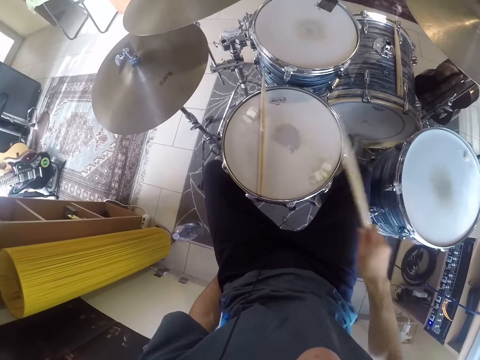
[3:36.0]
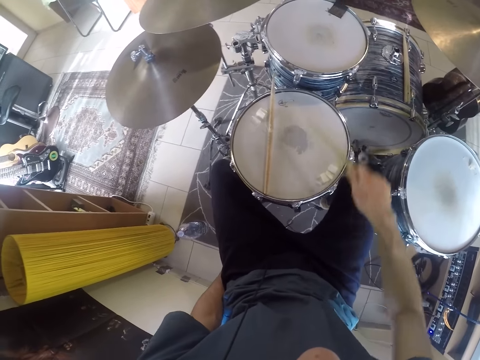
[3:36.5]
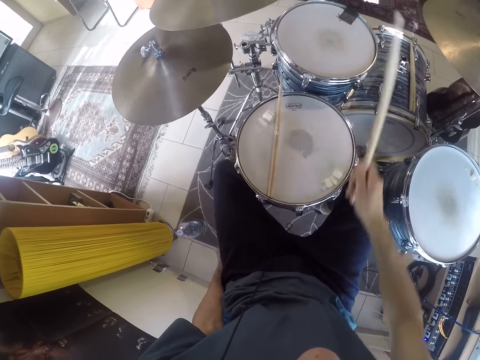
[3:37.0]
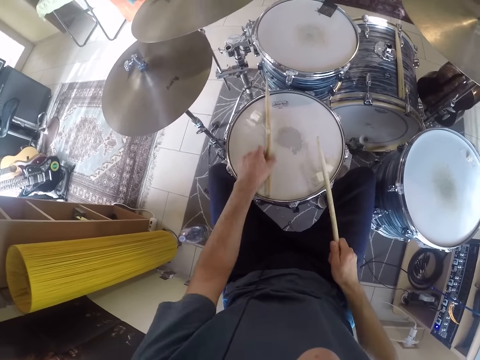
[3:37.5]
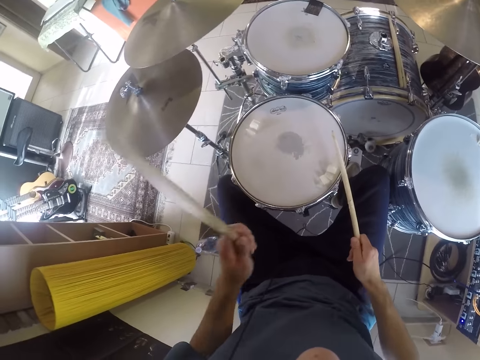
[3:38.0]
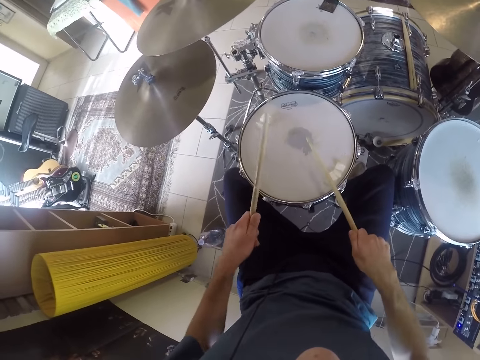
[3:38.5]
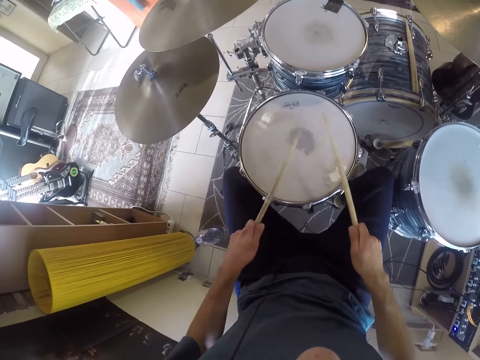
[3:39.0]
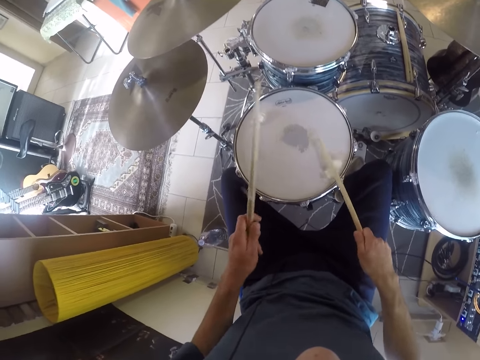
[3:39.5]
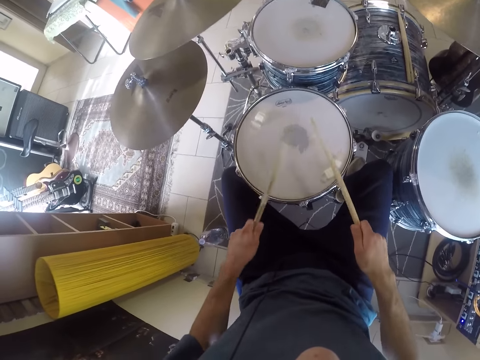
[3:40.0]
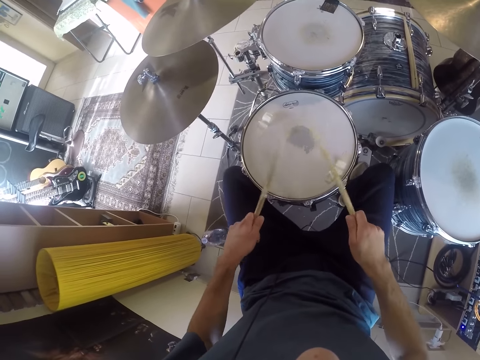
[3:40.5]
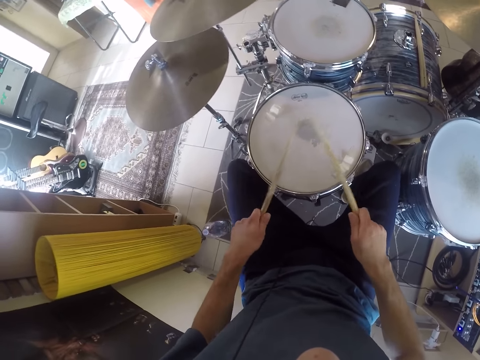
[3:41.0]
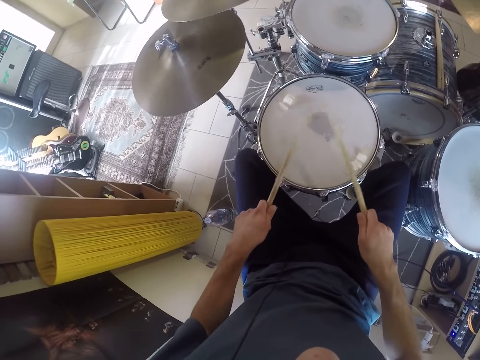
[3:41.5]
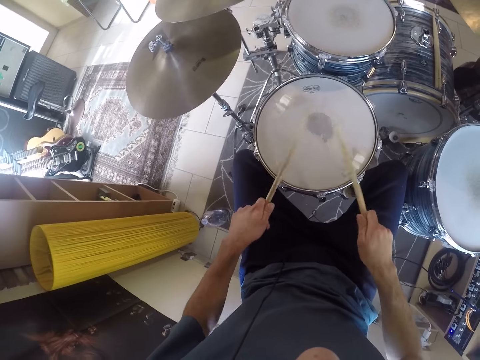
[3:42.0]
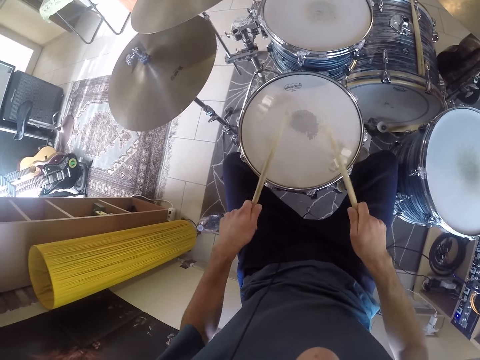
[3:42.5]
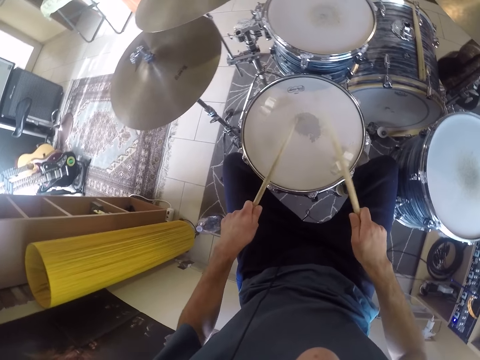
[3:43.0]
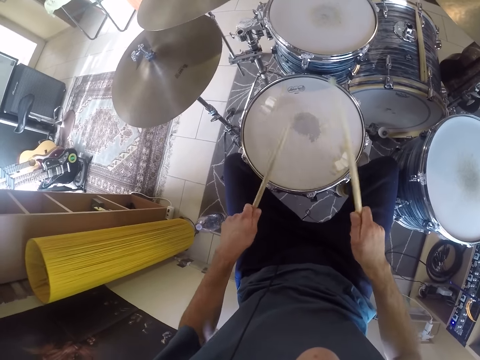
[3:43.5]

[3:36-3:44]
The camera wearer picks up the drum stick from the drum with his left hand. He beats the drum sets with the drum sticks in both hands.
